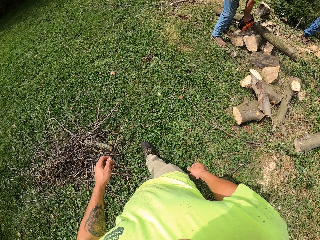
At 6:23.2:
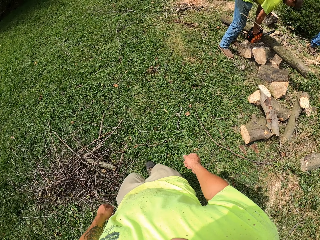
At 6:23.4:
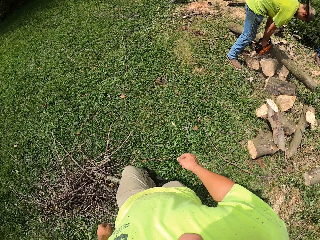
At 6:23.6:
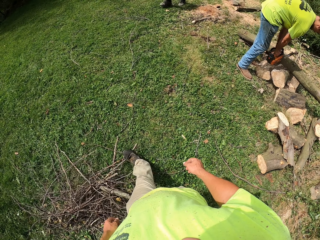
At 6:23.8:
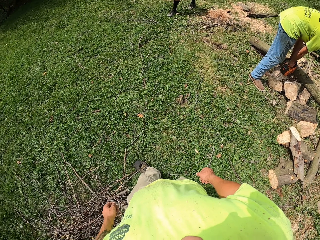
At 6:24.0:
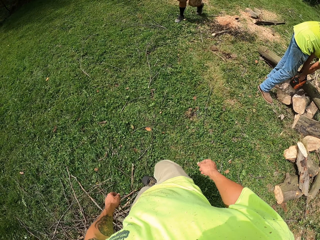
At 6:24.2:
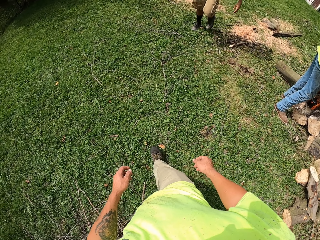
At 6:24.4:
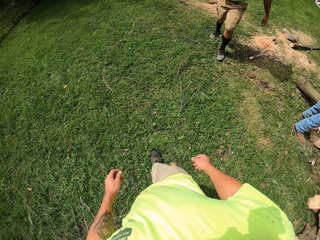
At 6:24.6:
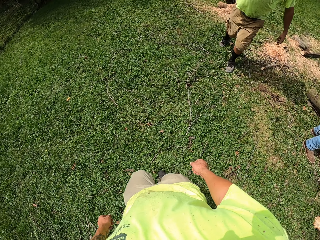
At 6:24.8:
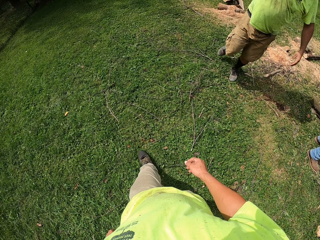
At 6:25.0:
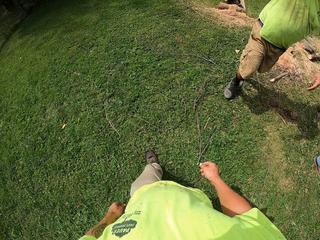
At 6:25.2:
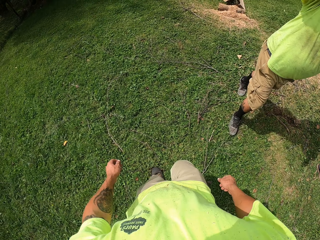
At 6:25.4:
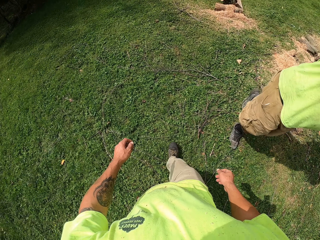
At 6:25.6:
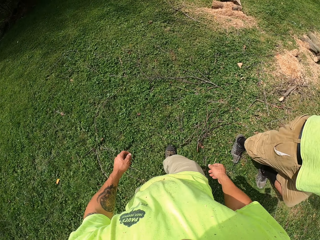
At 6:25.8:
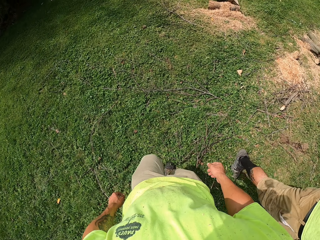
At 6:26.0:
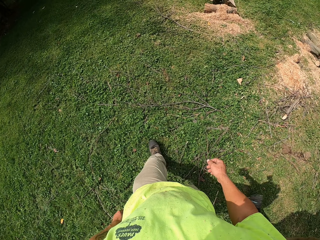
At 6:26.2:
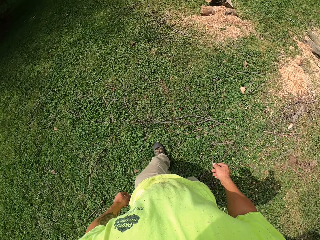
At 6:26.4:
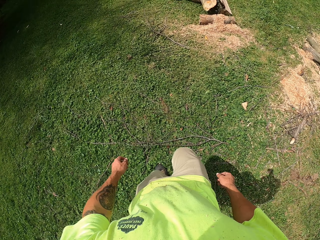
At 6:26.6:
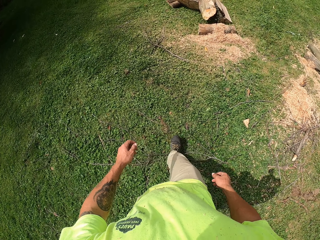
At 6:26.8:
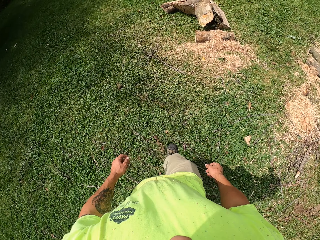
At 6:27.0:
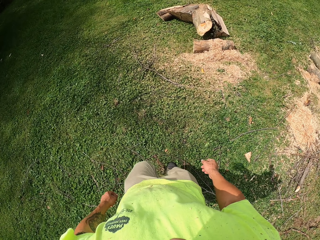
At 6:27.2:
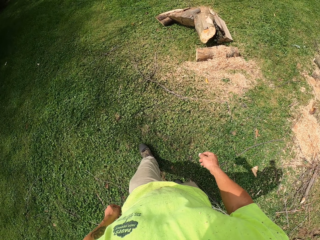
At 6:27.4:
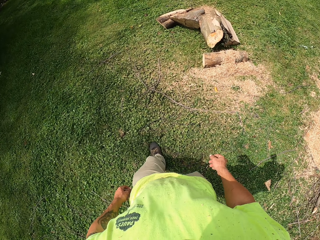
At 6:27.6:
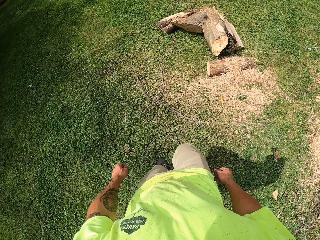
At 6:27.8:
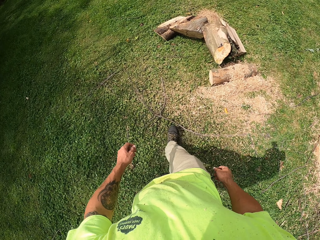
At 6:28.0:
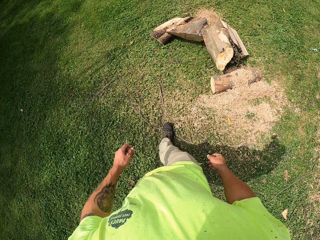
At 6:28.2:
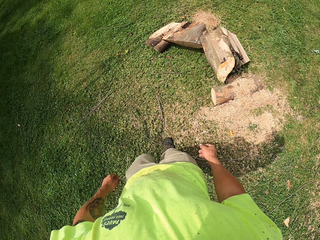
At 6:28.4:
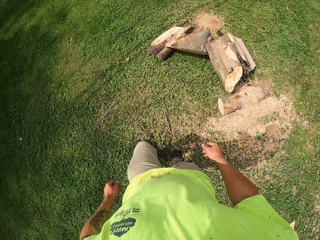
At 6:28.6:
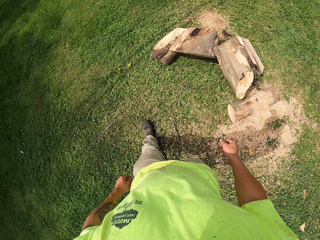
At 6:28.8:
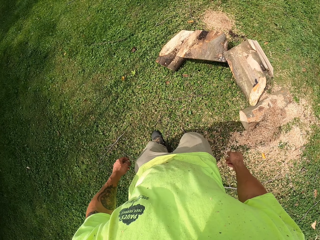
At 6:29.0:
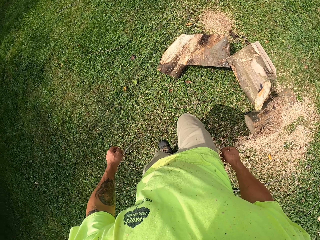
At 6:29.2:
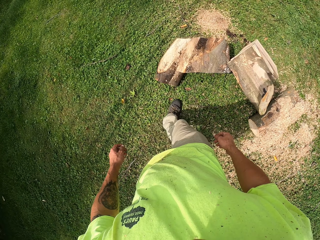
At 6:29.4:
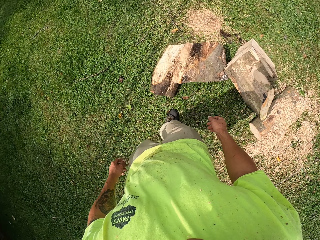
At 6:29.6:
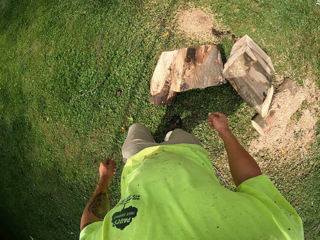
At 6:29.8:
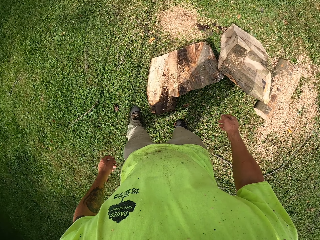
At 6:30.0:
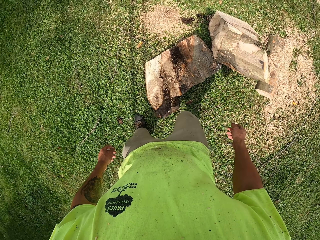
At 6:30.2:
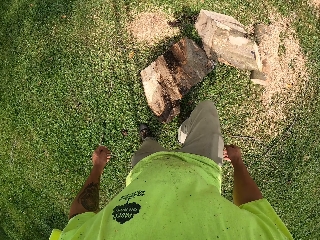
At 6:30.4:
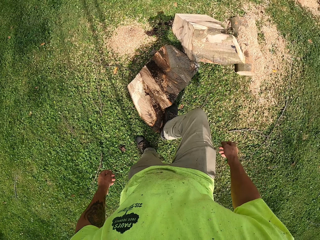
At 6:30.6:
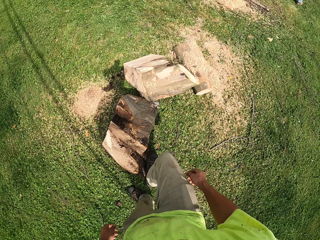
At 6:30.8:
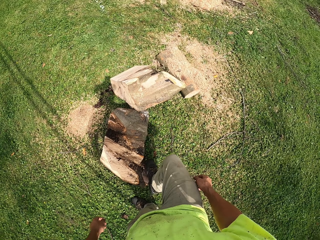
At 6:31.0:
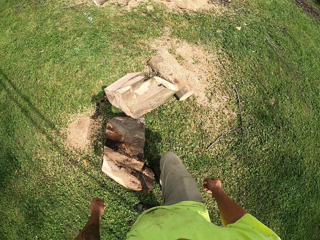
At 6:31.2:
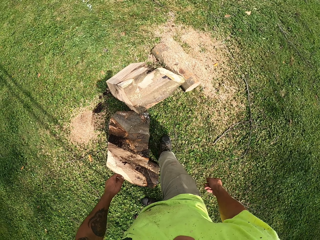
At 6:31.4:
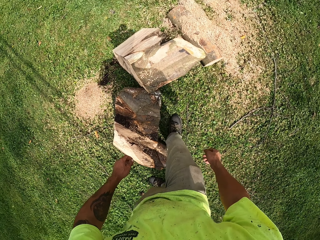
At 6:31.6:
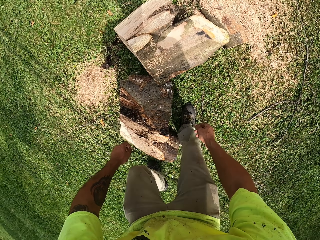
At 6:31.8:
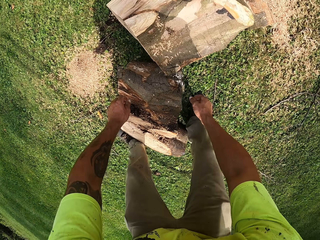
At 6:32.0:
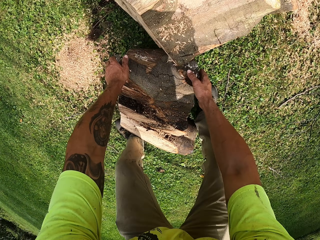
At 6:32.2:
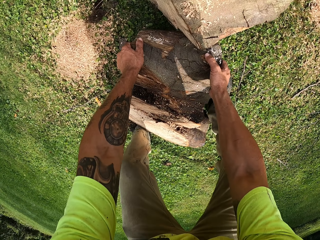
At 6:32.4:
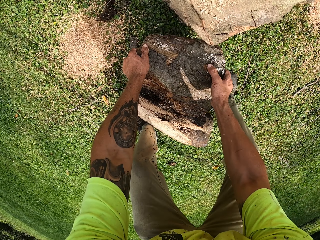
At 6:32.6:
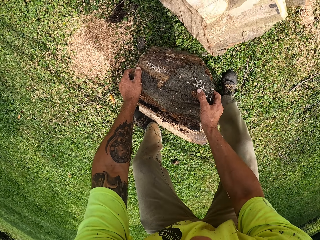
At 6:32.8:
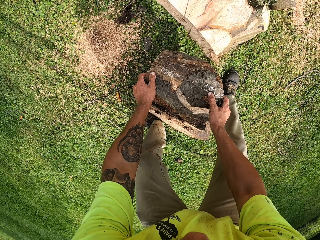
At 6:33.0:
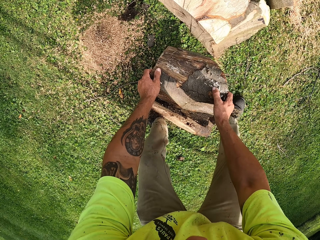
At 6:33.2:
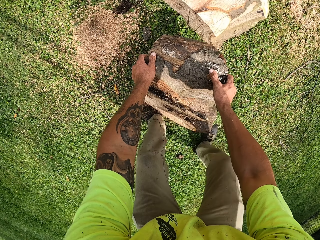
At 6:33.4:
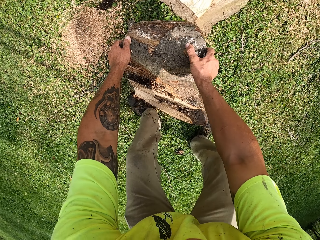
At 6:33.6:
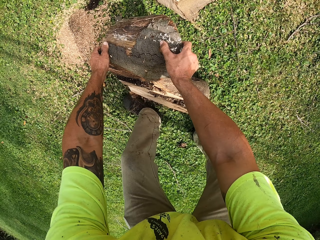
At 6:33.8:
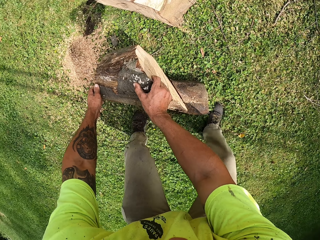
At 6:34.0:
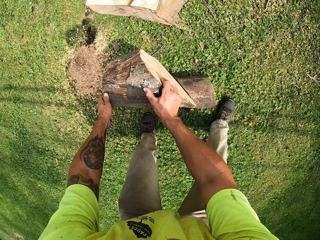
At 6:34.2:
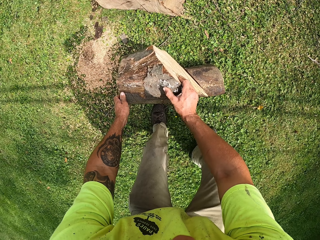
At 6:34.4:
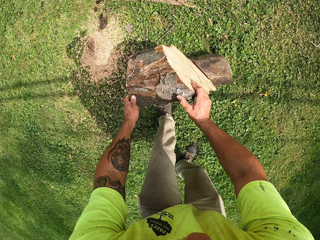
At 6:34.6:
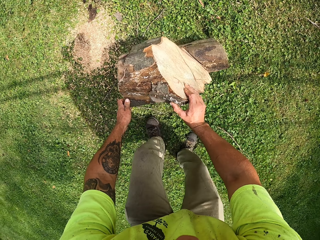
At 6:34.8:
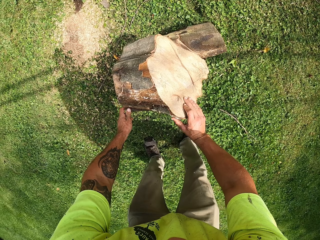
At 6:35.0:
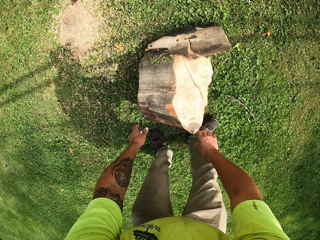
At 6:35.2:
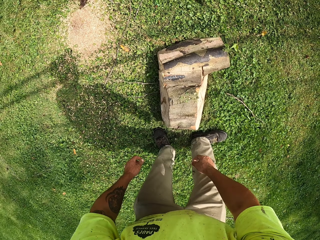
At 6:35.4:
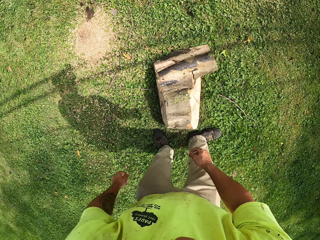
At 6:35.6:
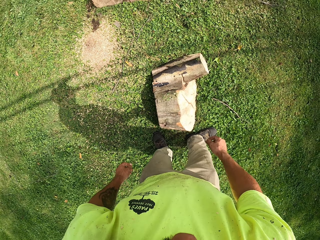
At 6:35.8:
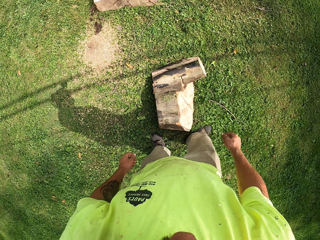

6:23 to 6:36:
The camera wearer steps on the log on the ground. They shift a sawn wood from the ground with both hands. They hold the log on the ground and roll the log on the ground.

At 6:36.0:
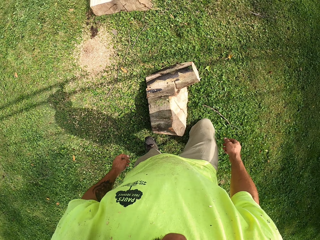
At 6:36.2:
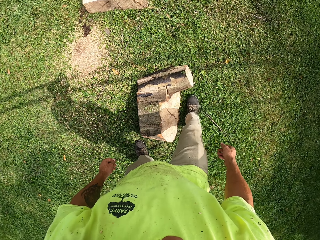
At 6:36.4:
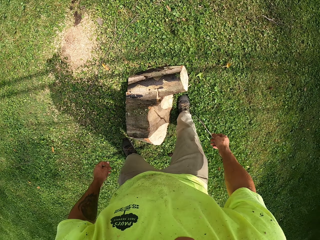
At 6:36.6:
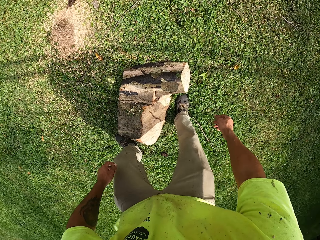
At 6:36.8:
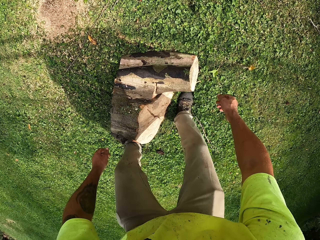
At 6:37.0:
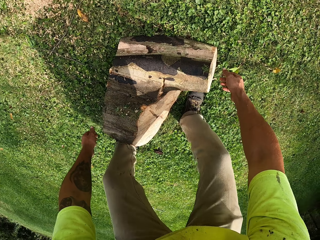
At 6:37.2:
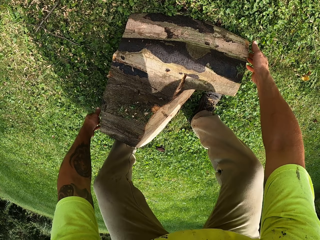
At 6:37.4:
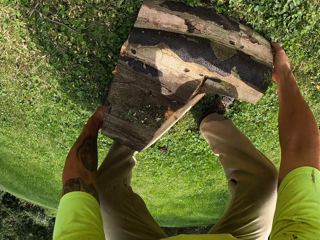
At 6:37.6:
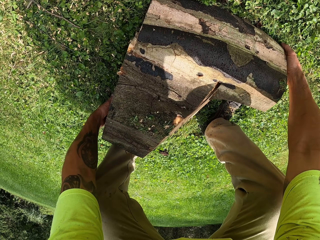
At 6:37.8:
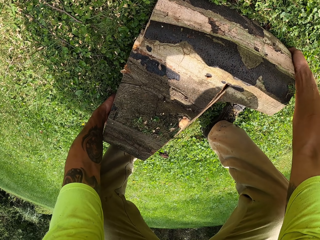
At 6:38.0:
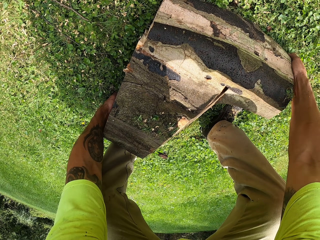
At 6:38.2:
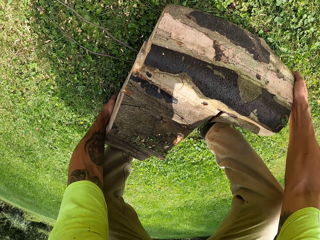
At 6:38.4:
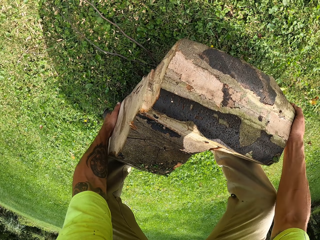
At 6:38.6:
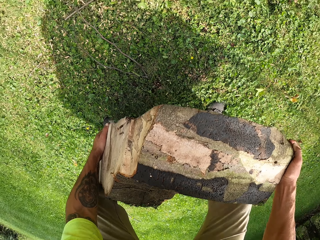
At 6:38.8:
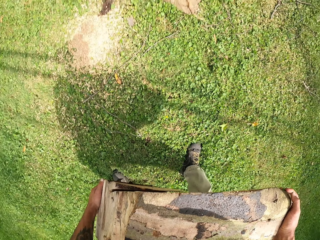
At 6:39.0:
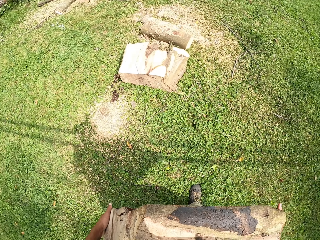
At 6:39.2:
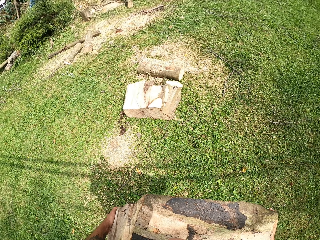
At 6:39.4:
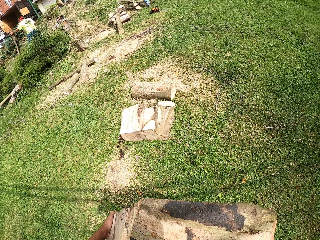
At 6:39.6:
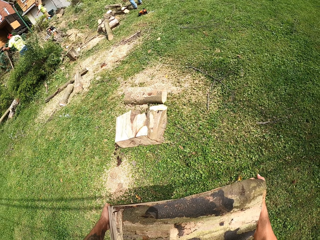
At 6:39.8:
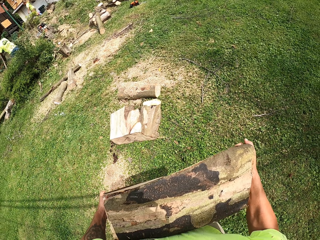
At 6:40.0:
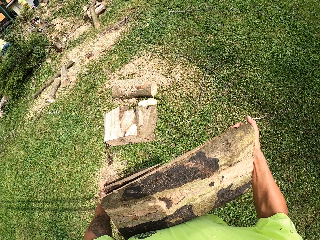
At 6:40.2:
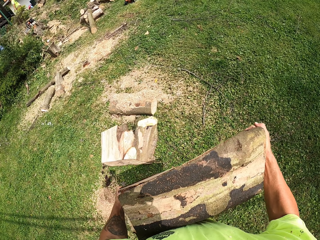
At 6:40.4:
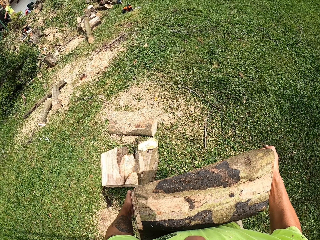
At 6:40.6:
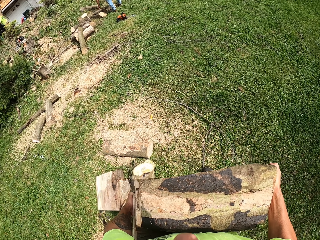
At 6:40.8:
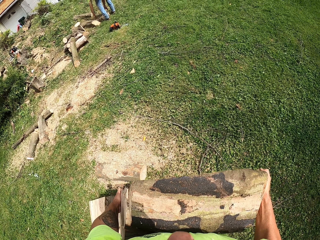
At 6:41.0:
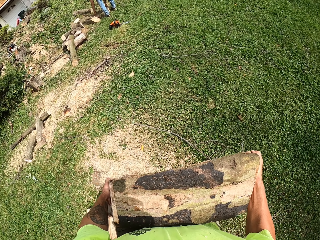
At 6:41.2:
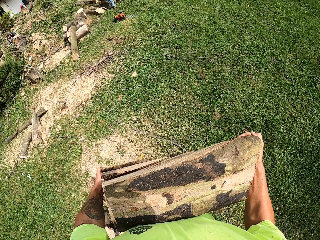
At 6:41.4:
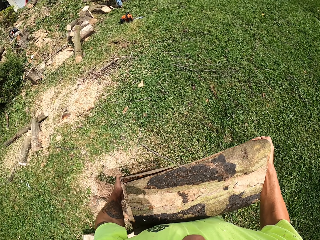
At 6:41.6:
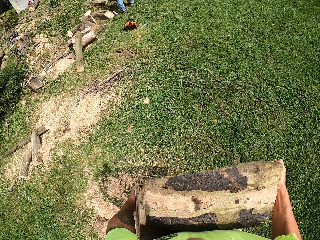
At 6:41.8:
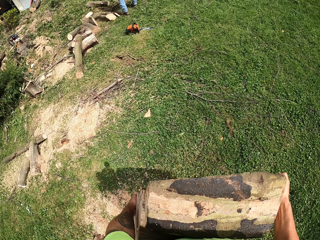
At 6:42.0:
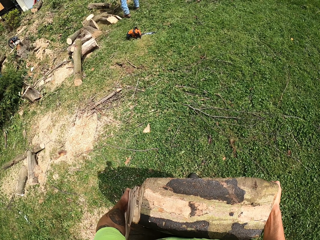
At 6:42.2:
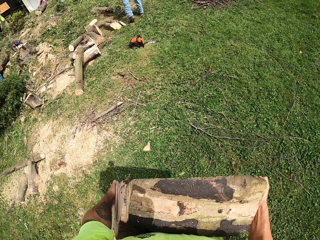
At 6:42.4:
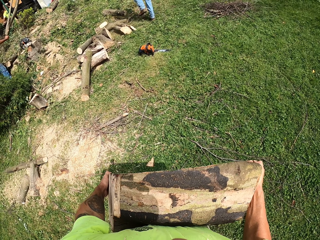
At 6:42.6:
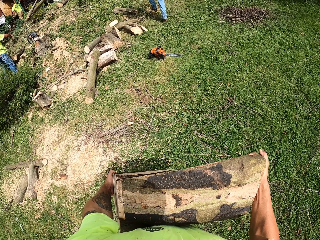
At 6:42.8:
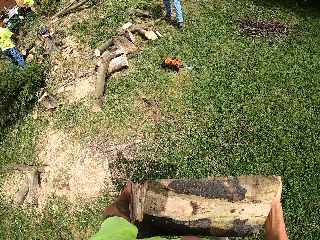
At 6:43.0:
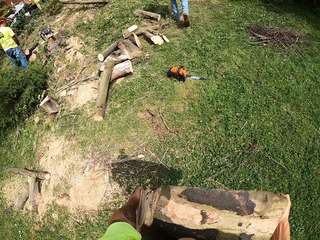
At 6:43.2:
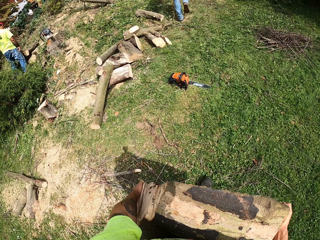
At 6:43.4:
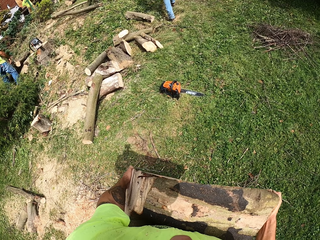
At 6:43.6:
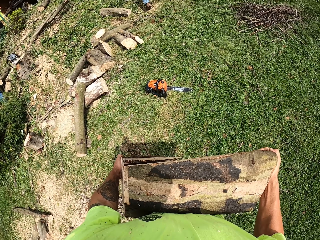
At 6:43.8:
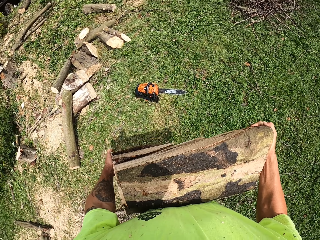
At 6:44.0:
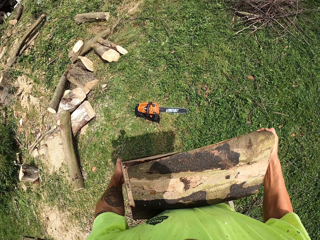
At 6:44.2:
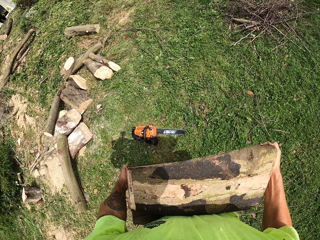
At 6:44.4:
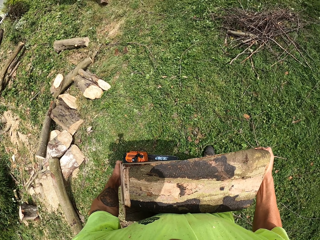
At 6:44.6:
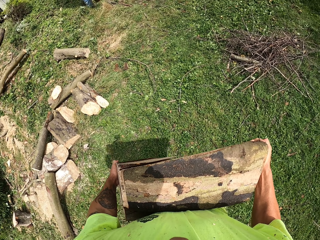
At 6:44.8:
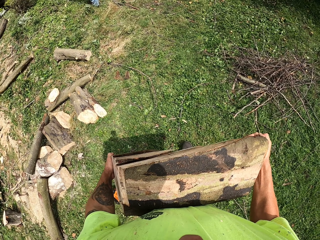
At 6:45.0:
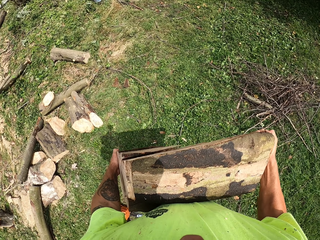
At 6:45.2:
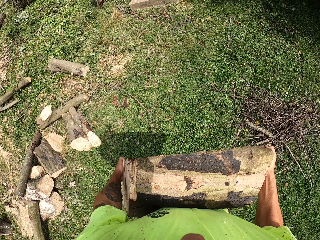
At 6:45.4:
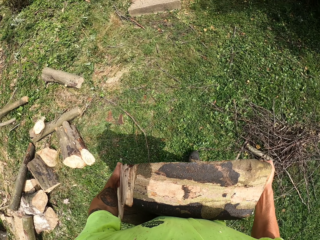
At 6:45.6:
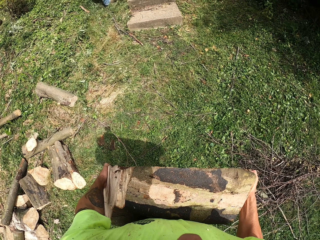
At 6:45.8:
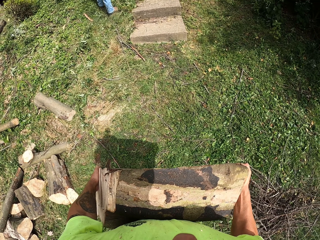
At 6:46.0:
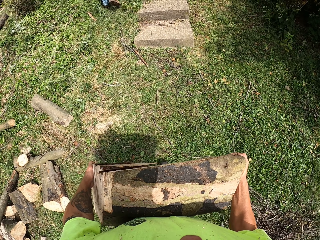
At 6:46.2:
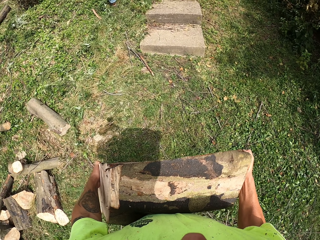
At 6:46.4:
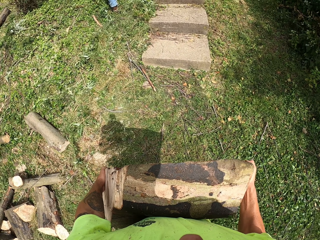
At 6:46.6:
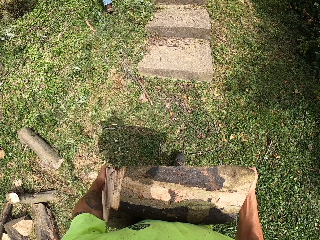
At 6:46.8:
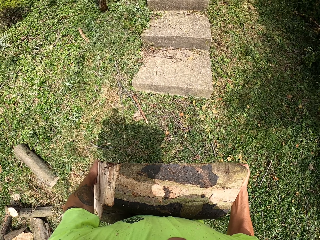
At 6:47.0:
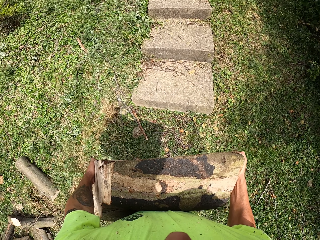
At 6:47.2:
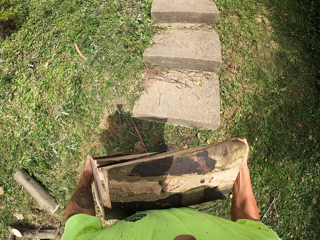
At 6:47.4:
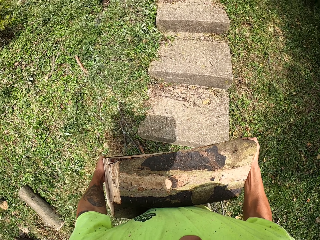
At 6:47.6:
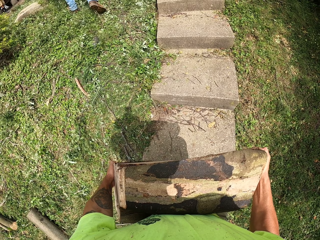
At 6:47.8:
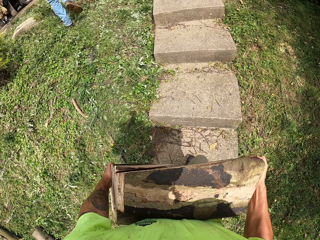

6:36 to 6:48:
The camera wearer picks up a sawn wood from the ground with both hands. He walks to the back of a trailer truck outside with the sawn wood in his hands.
